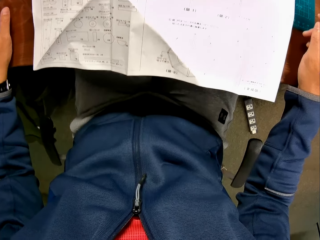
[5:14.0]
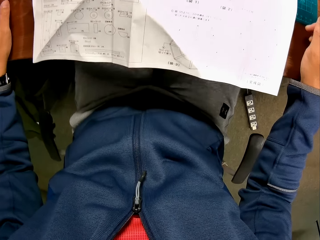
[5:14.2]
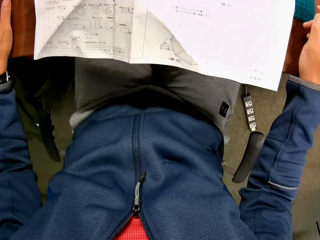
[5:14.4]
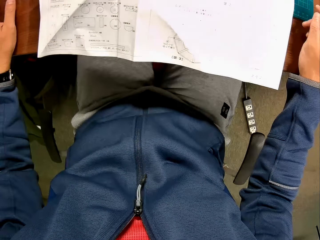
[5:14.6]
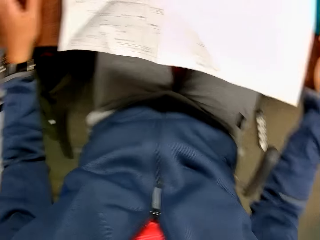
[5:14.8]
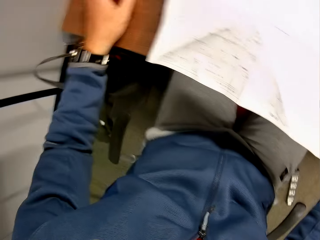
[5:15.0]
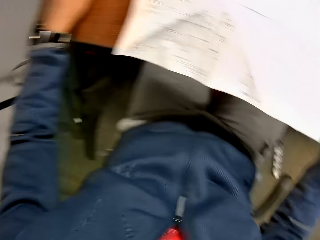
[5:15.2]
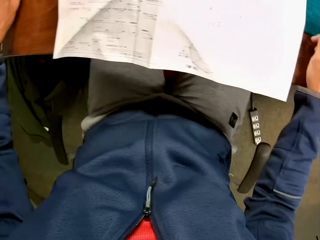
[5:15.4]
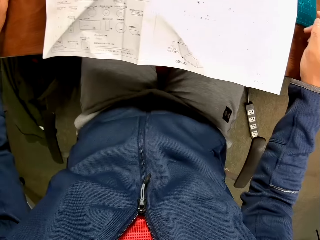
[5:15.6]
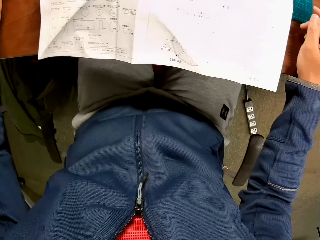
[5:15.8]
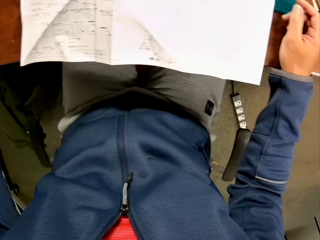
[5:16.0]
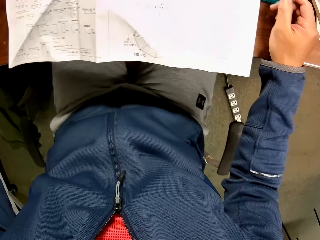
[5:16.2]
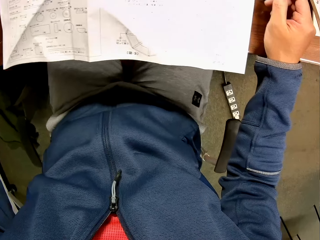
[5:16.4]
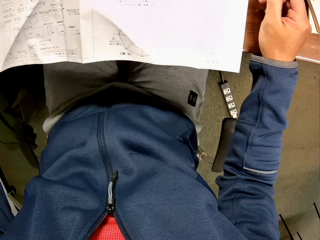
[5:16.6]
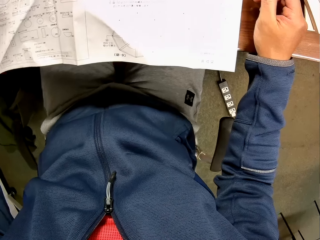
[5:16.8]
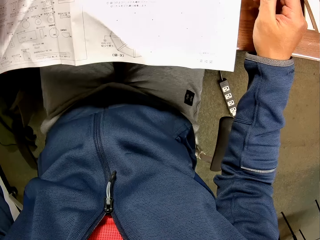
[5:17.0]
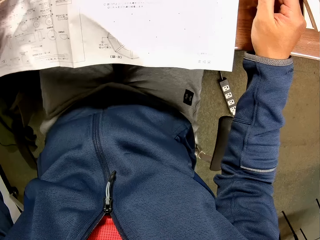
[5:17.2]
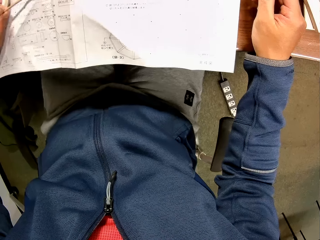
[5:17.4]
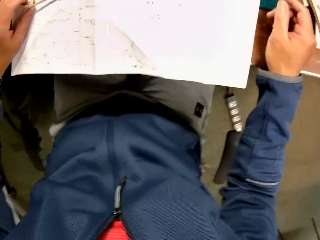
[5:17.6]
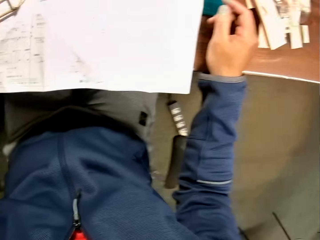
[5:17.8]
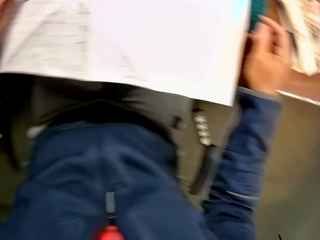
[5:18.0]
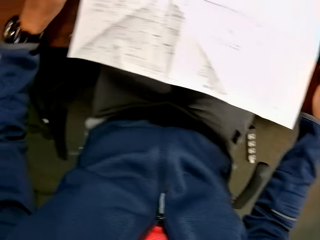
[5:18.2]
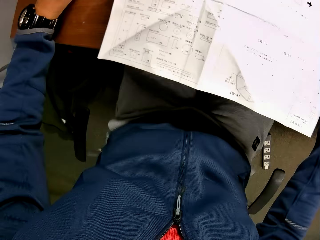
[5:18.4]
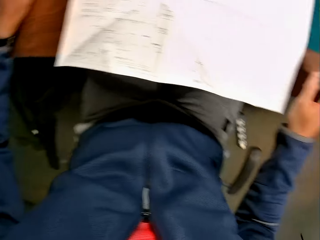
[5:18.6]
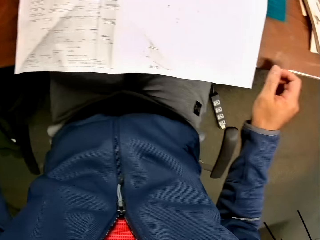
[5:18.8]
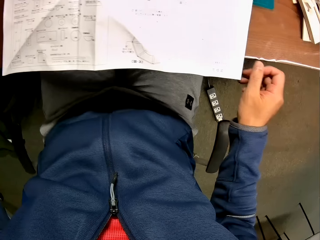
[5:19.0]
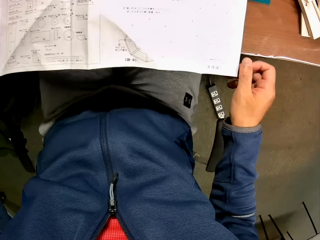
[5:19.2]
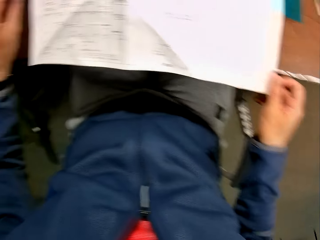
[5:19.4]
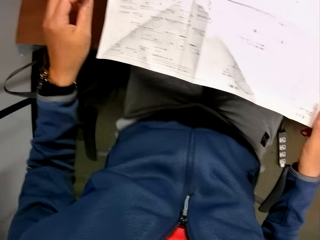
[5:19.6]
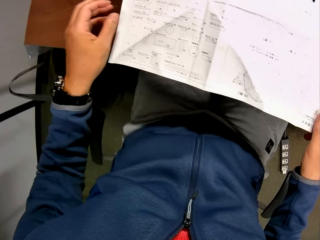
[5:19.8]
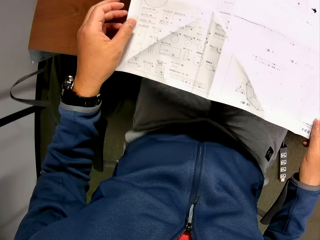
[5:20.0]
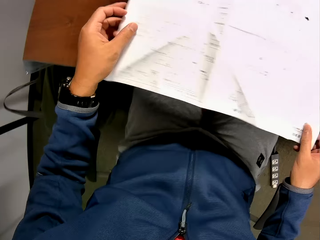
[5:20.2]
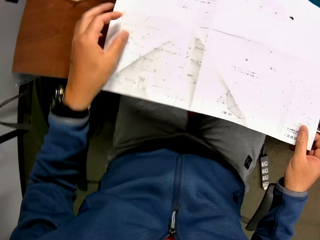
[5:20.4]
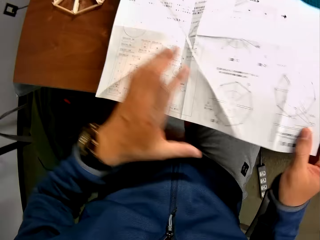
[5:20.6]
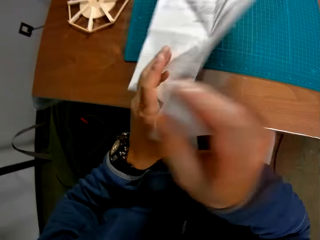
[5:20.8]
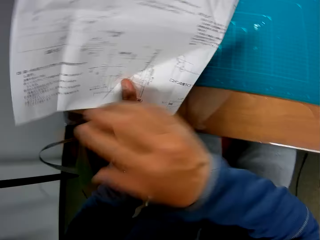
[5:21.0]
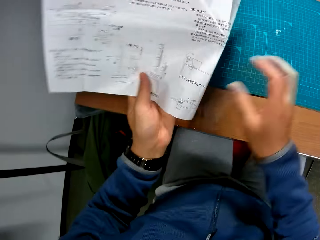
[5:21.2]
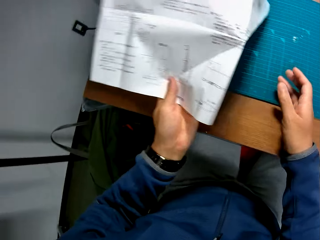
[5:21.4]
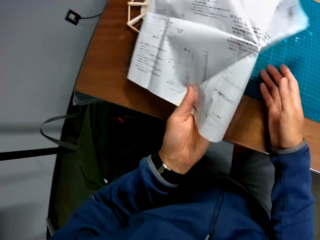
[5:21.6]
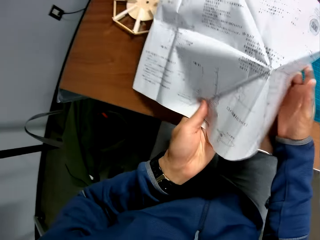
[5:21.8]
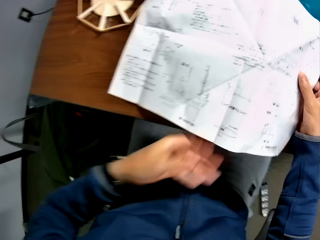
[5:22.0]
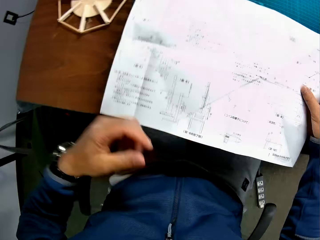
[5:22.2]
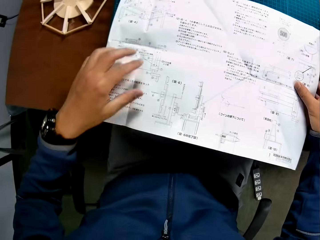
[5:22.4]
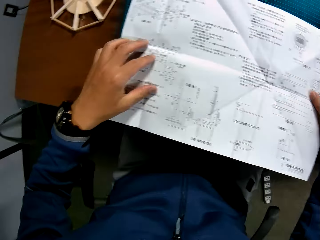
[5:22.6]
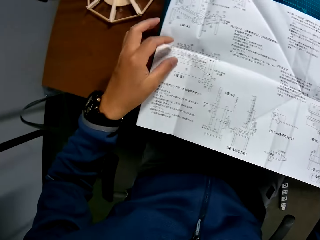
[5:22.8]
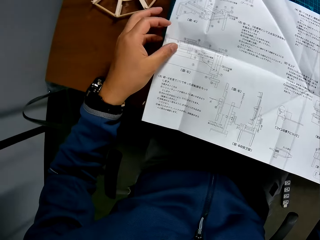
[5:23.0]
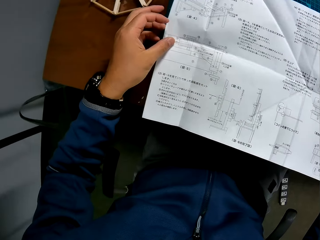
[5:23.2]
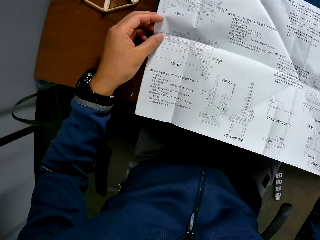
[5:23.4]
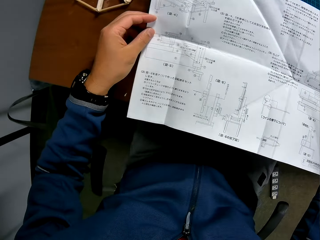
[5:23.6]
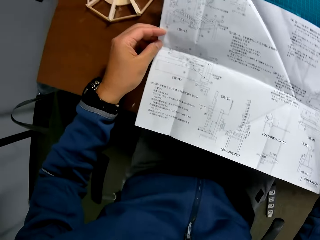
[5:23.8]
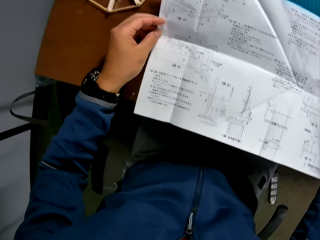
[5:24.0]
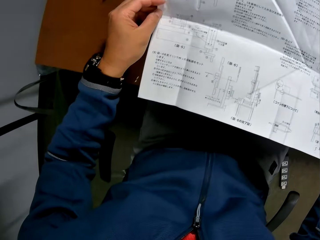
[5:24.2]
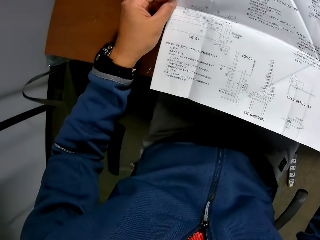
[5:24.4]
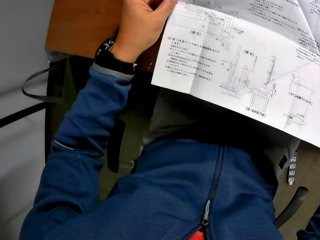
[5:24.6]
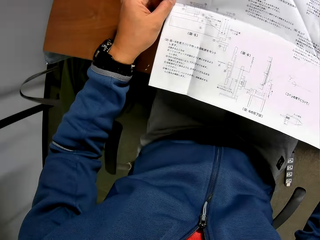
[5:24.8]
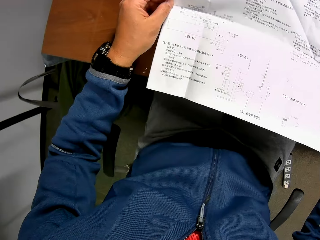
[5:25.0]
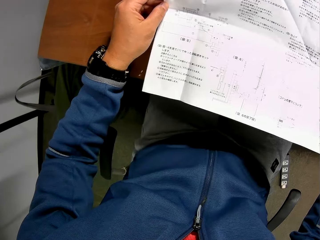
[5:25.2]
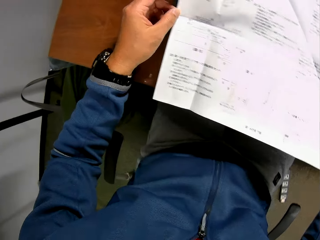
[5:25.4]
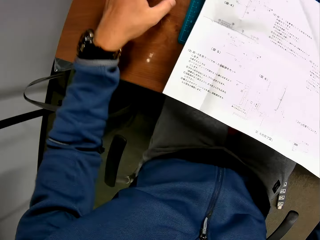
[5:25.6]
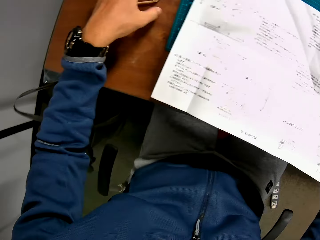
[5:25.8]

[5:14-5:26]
The camera wearer moves the hand. He turns the manual in his hand round. He reads from the manual in his hand.

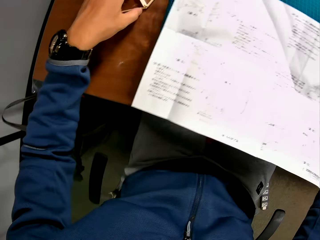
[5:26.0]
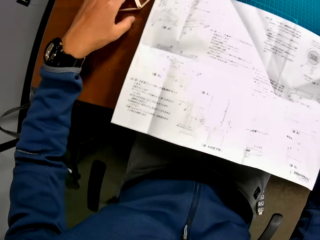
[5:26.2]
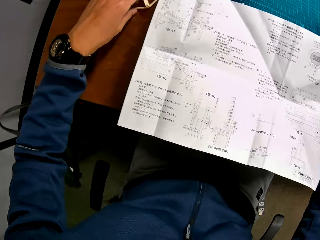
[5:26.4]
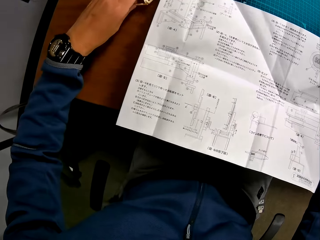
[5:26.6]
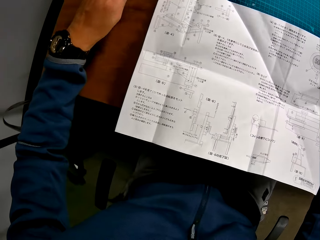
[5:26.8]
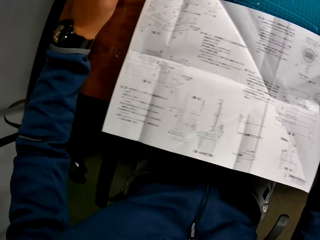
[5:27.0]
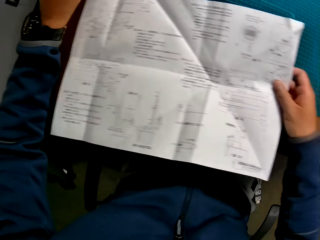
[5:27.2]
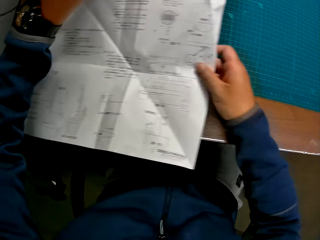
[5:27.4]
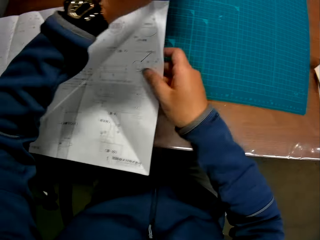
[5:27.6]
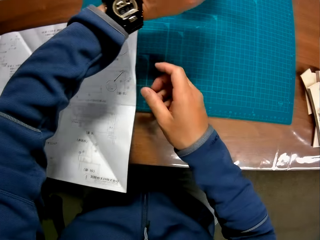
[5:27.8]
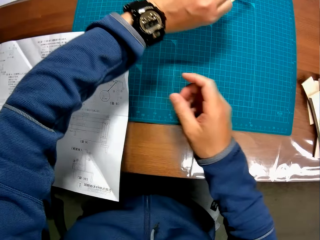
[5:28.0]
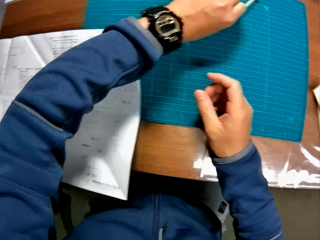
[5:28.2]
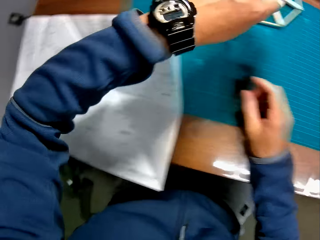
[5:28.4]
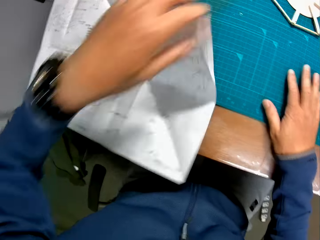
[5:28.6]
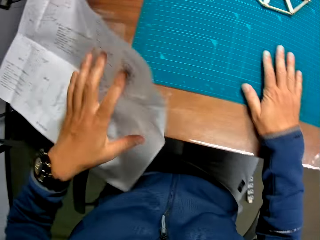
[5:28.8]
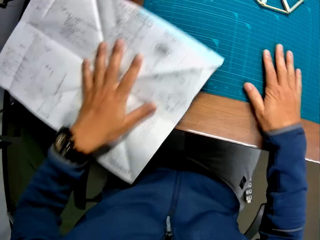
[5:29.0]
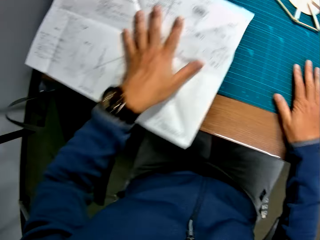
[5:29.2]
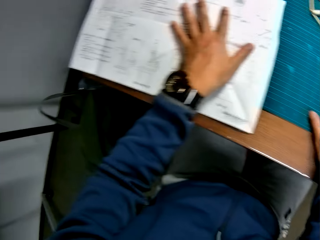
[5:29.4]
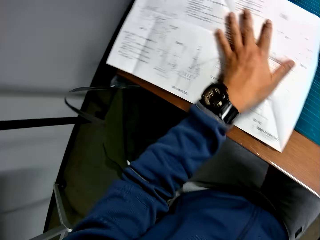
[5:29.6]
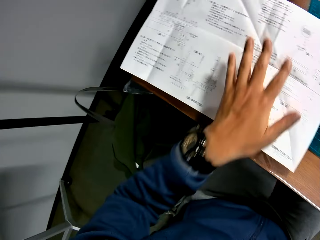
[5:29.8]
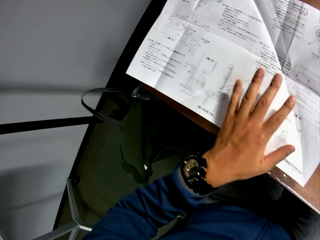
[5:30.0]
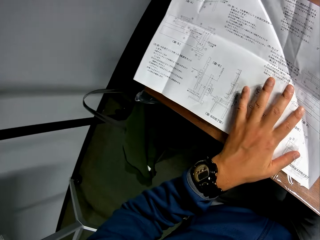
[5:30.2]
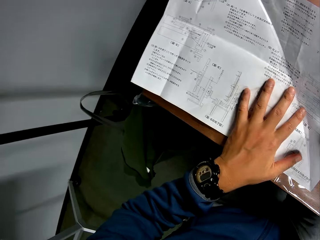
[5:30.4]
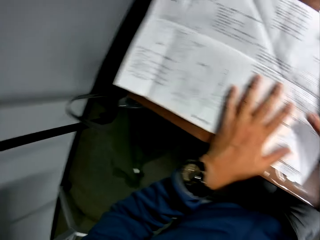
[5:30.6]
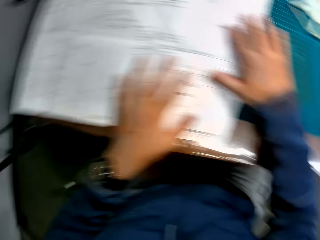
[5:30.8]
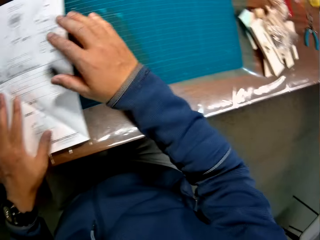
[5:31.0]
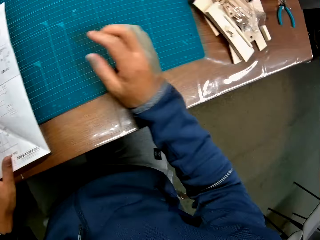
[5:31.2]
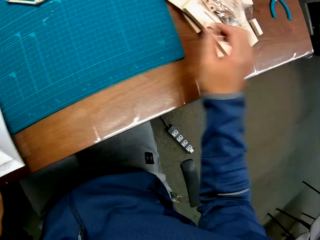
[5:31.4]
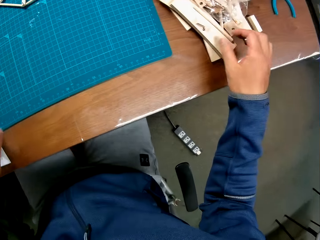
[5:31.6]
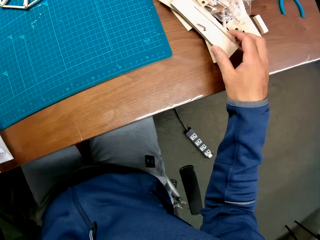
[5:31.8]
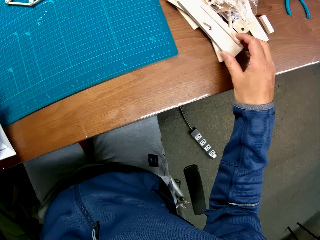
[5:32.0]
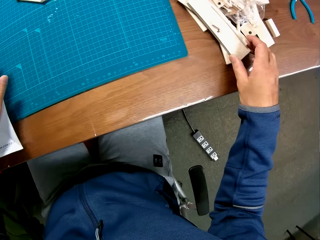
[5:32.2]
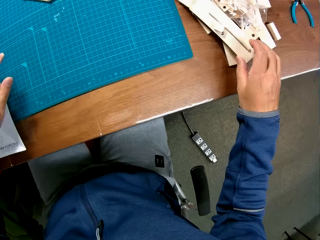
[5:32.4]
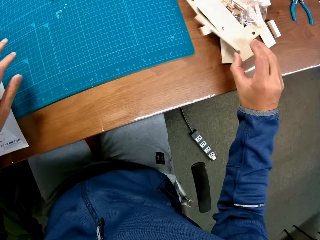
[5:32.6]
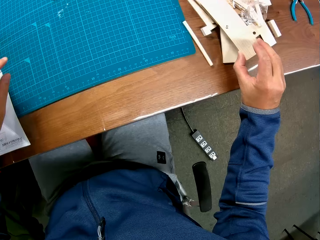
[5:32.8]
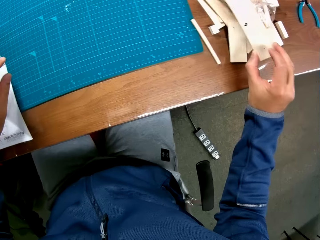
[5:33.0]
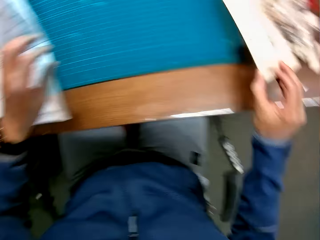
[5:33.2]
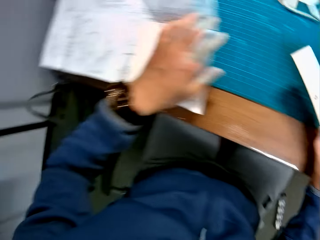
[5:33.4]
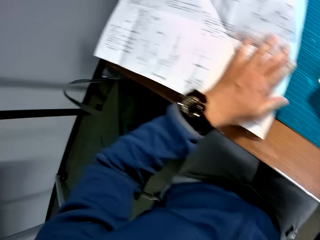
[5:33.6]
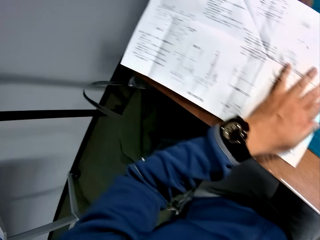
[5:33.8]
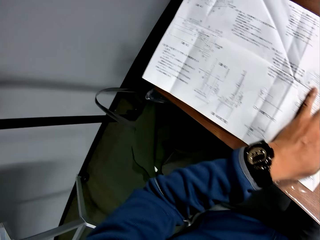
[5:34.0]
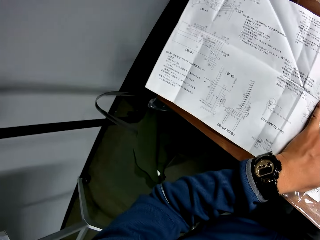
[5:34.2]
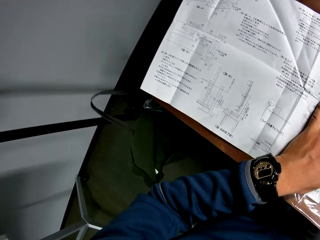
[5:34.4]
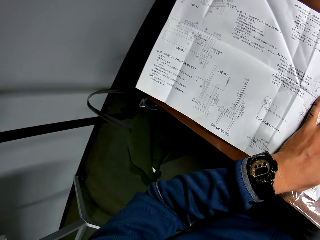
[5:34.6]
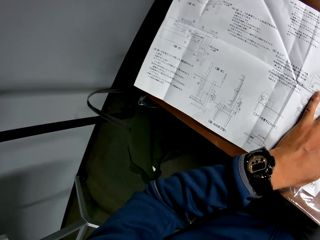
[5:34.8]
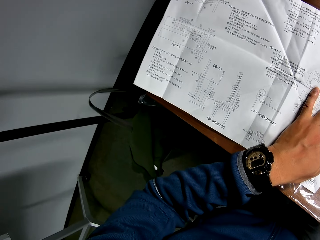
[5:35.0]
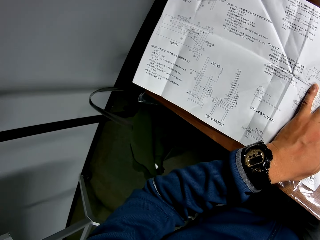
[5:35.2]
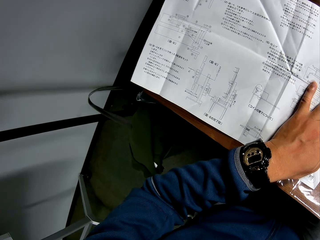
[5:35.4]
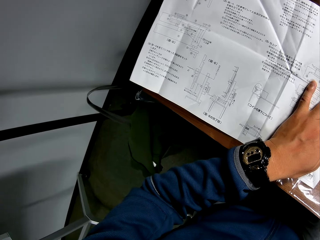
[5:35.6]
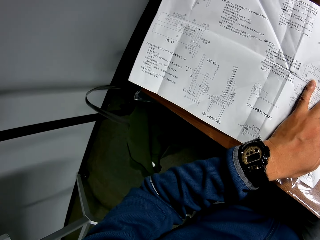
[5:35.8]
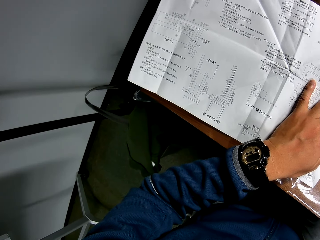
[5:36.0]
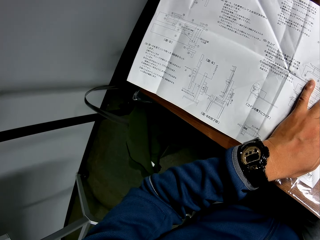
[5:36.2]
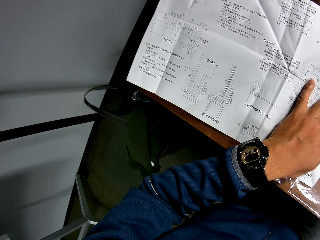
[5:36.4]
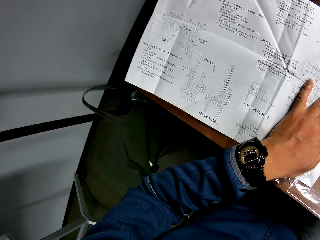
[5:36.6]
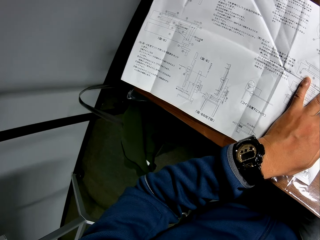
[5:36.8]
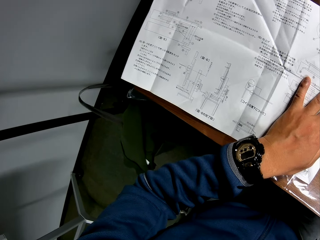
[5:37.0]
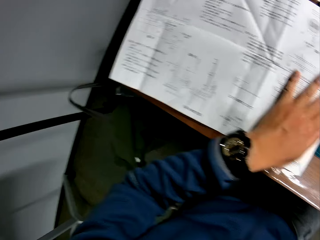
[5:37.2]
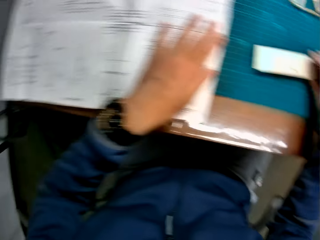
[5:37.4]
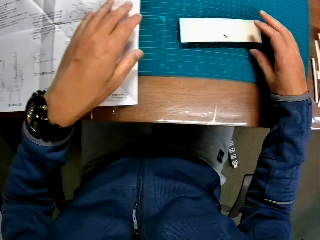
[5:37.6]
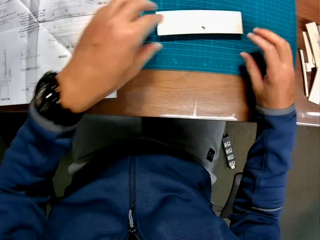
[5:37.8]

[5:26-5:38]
The camera wearer picks up the wooden mechanical craft on the table. He moves the manual or paper away from the sheet. He drops the wooden mechanical craft on the sheet. He pushes the paper. He adjusts the manual on the table. He picks up a piece of the wooden mechanical craft or piece of wood on the table. He puts the wood on the table. He reads from the manual in his hand.
